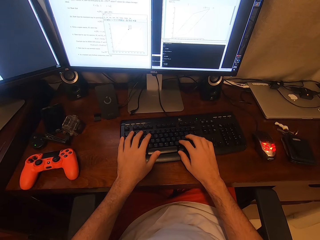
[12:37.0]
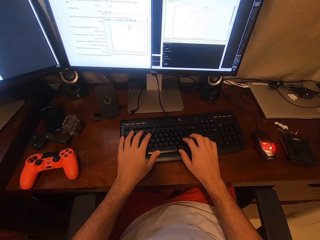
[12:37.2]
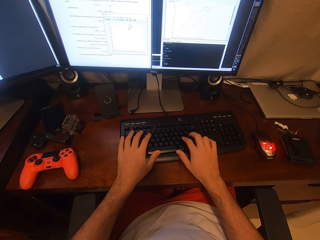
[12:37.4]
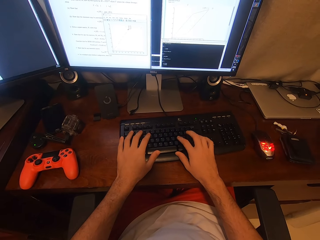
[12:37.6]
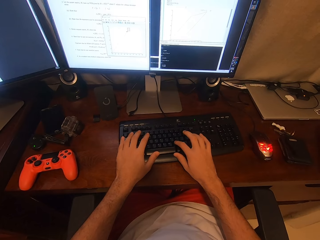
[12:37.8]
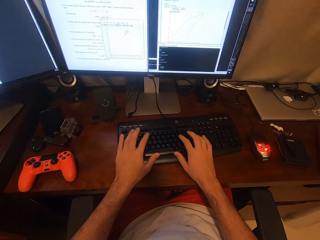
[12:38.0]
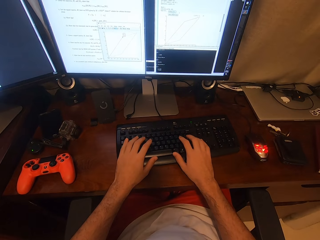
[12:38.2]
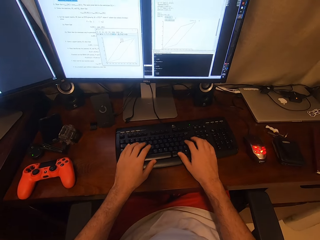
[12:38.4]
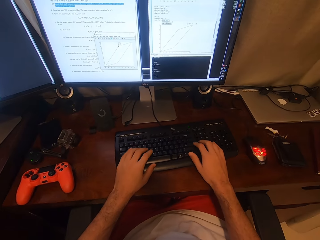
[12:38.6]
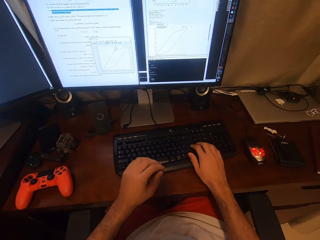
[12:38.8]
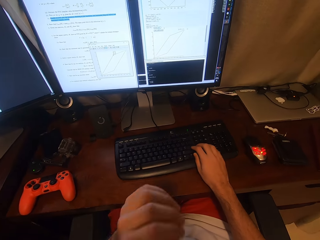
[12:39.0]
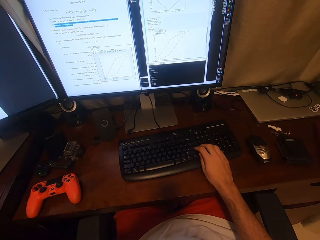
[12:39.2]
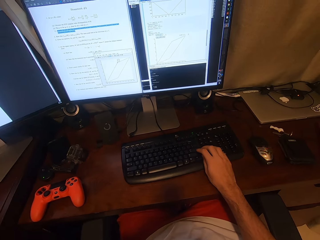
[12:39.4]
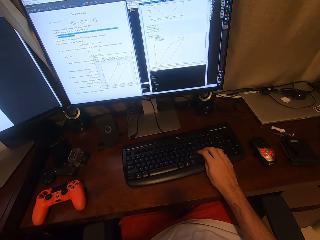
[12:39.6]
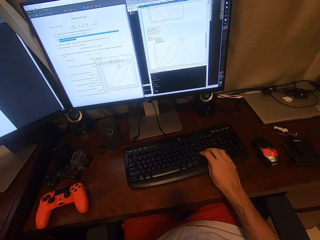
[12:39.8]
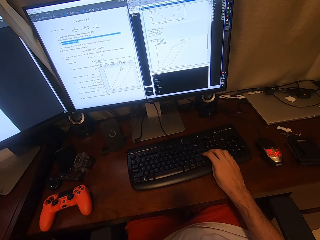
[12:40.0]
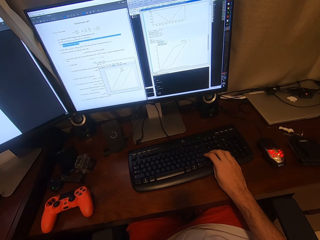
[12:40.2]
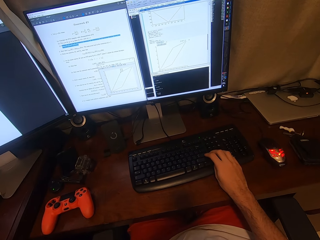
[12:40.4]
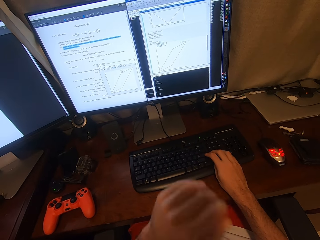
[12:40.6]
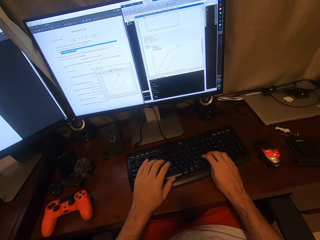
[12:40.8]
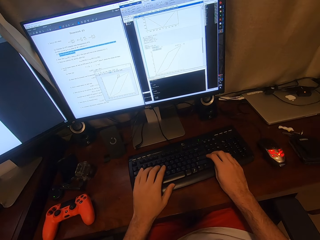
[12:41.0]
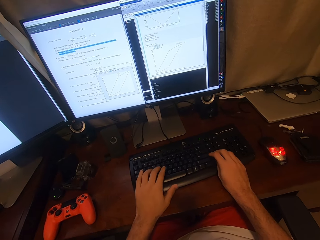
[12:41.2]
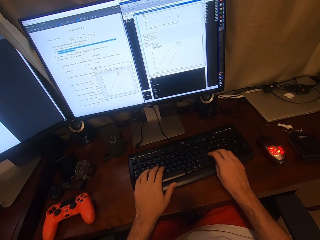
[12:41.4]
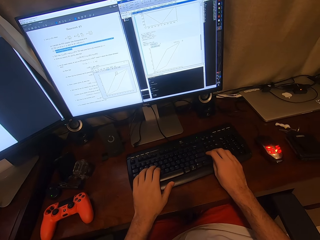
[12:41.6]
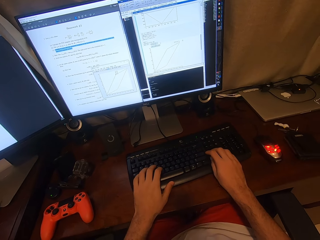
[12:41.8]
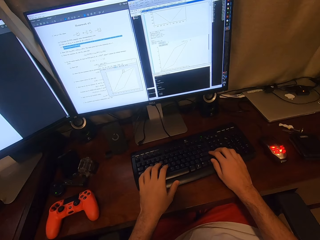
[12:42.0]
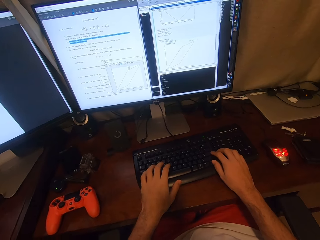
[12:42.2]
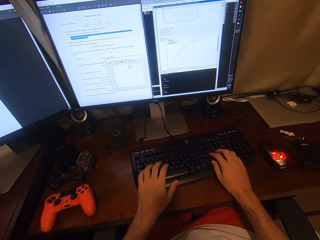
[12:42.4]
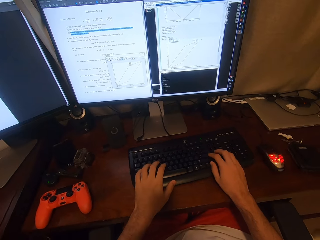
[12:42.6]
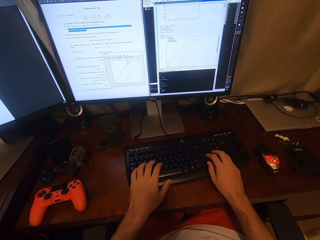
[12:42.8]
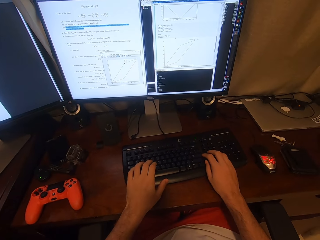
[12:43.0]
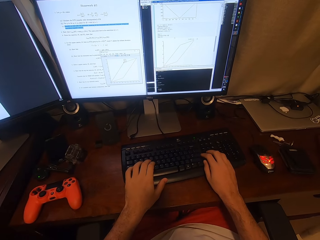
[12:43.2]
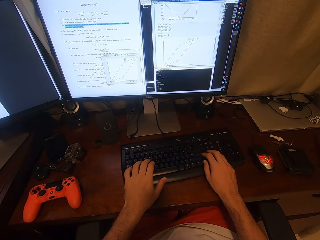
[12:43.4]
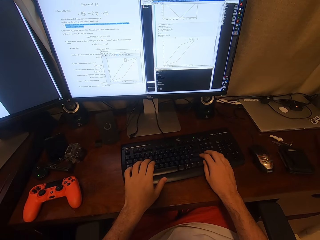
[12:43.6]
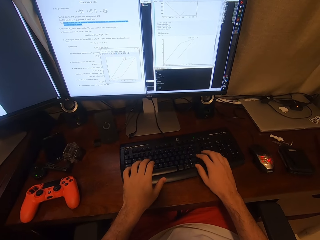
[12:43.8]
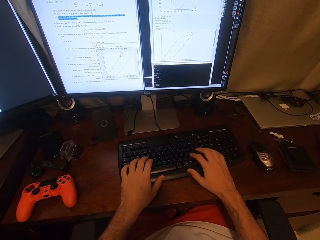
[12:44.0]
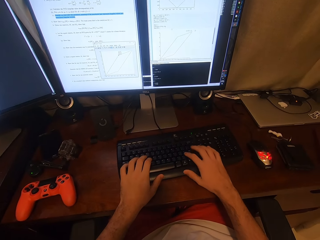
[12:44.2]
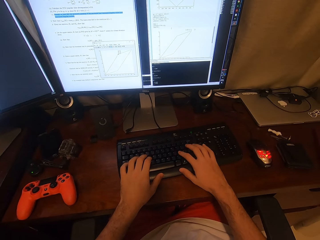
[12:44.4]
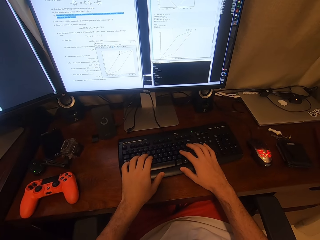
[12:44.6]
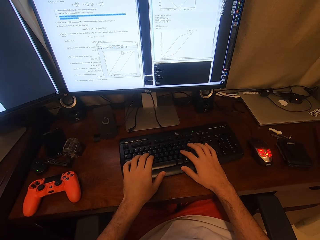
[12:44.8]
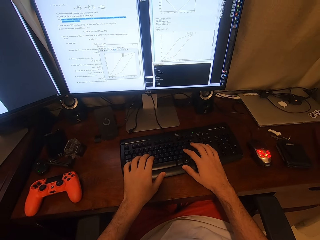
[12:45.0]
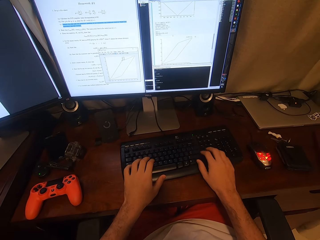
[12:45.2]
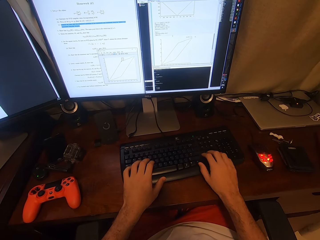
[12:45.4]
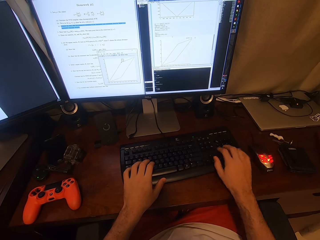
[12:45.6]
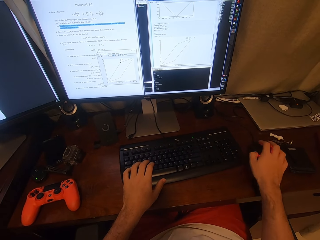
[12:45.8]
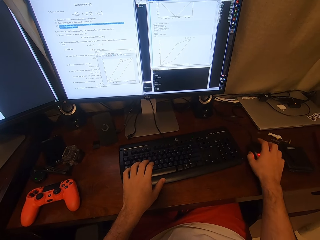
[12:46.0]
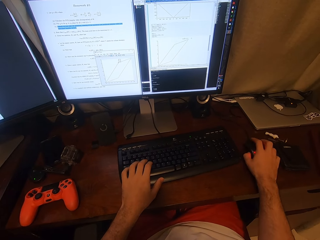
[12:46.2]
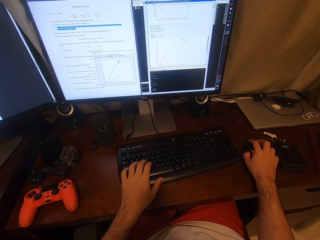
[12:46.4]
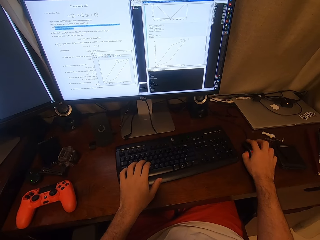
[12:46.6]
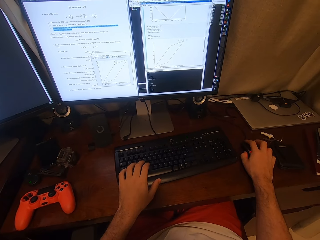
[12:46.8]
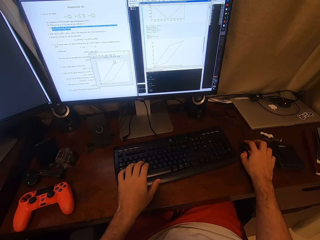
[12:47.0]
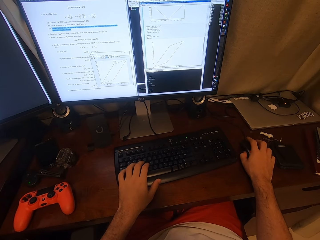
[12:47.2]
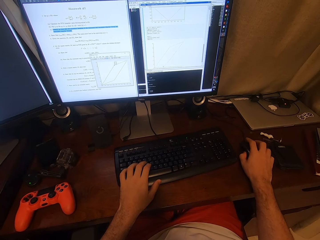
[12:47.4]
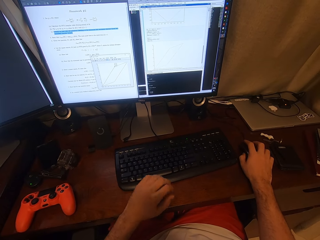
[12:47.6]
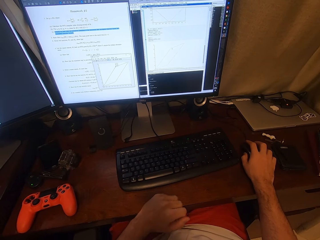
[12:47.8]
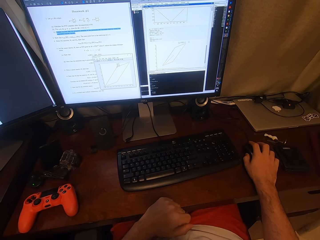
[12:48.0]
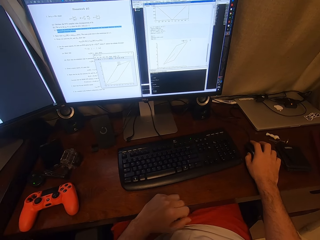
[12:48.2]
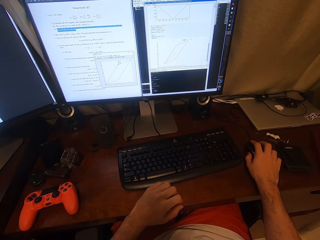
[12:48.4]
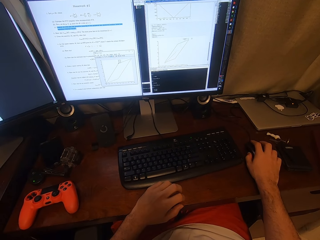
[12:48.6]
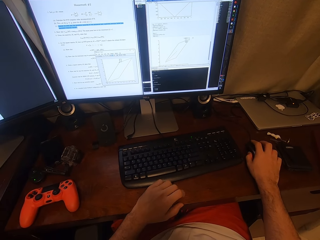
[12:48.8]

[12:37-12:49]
The camera wearer looks at the monitor. He lifts his hand from the keyboard. He inputs data. He types on the keyboard. He holds the mouse.

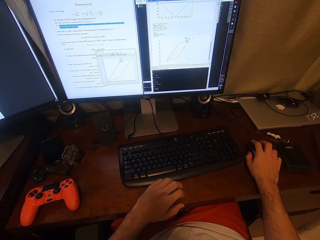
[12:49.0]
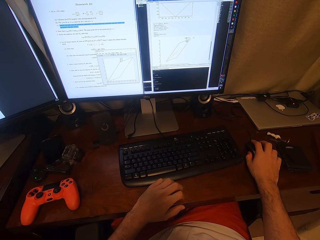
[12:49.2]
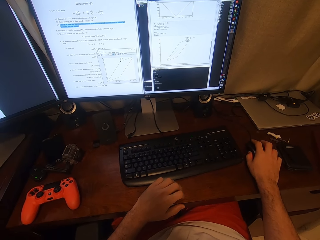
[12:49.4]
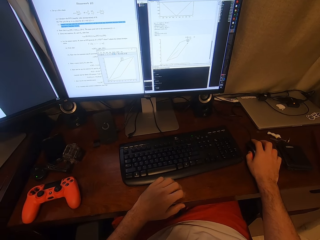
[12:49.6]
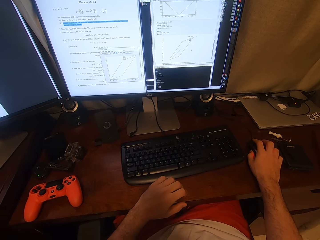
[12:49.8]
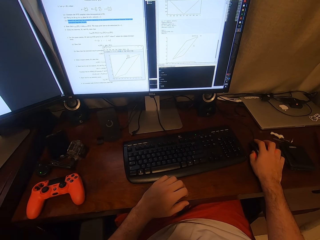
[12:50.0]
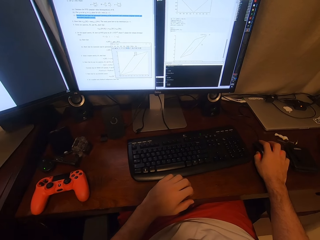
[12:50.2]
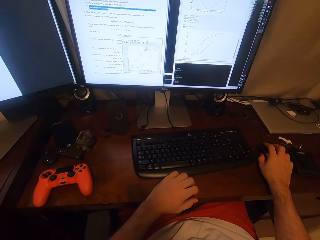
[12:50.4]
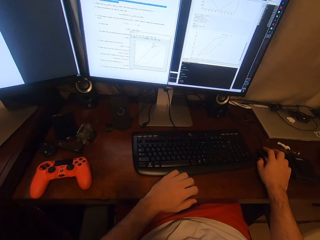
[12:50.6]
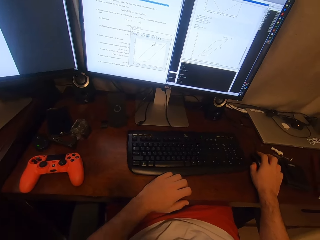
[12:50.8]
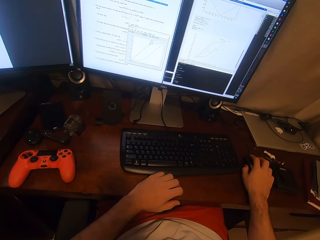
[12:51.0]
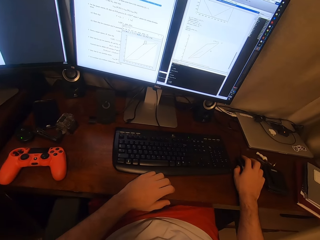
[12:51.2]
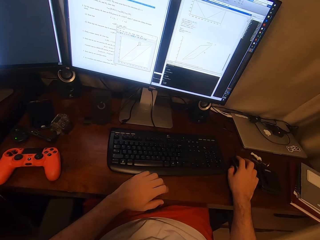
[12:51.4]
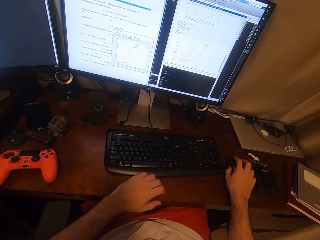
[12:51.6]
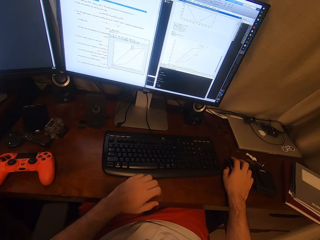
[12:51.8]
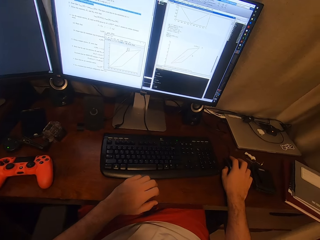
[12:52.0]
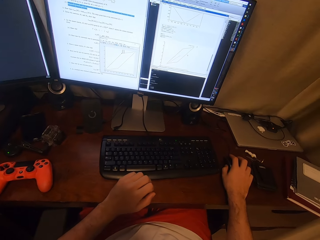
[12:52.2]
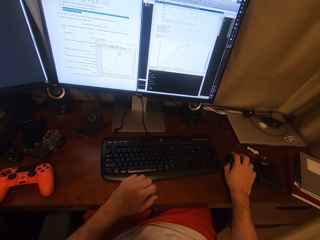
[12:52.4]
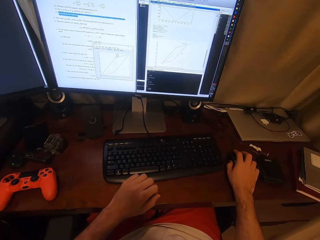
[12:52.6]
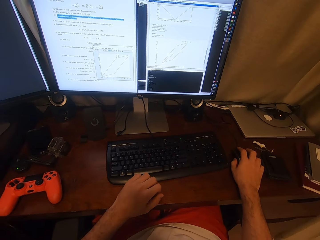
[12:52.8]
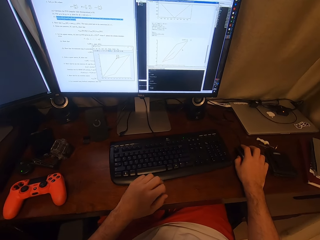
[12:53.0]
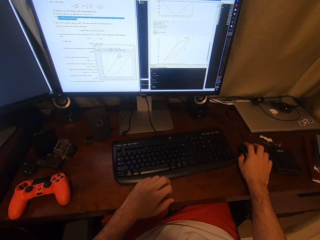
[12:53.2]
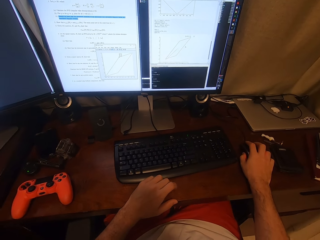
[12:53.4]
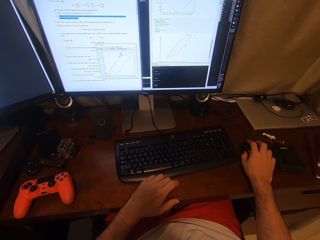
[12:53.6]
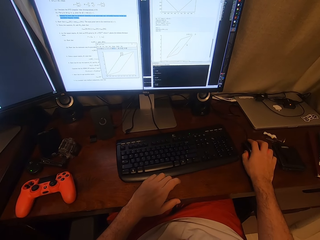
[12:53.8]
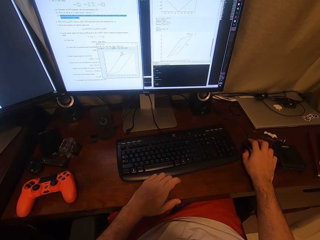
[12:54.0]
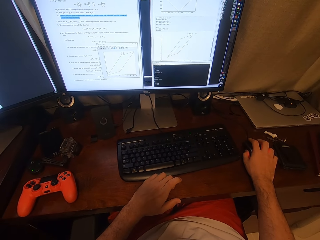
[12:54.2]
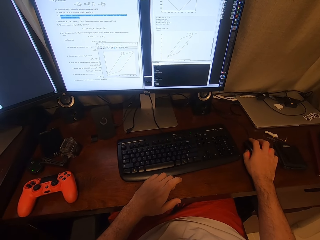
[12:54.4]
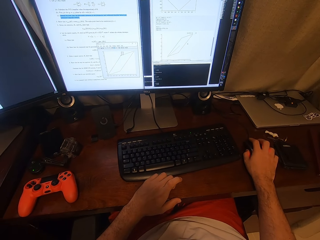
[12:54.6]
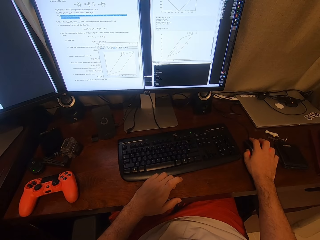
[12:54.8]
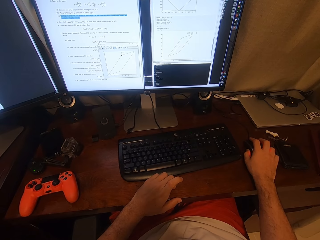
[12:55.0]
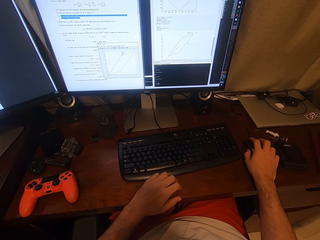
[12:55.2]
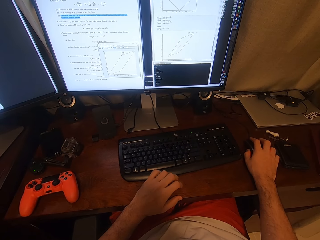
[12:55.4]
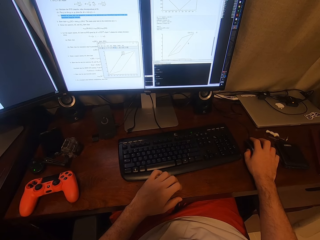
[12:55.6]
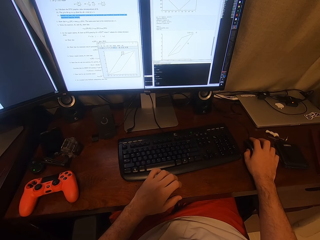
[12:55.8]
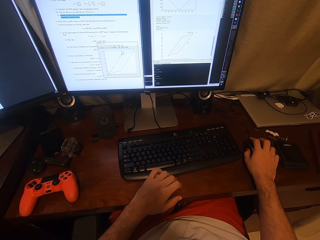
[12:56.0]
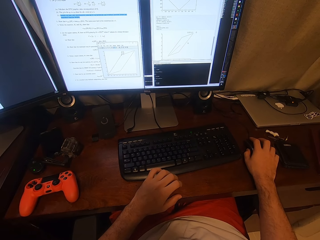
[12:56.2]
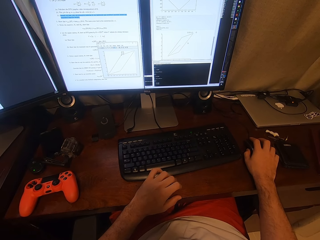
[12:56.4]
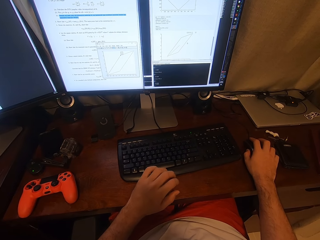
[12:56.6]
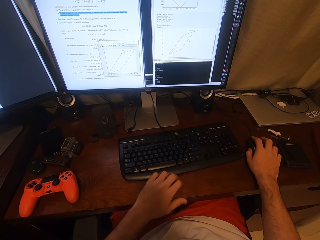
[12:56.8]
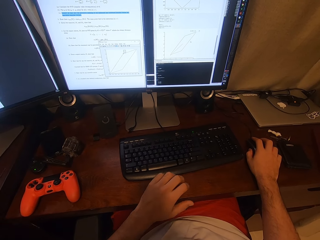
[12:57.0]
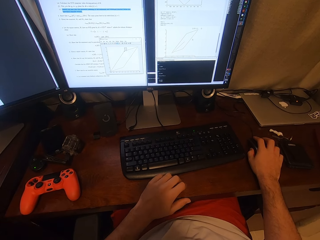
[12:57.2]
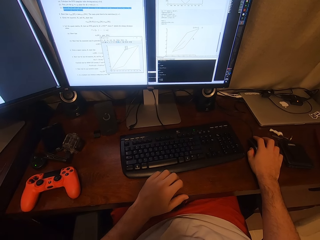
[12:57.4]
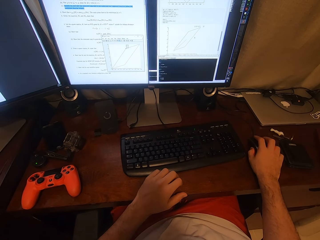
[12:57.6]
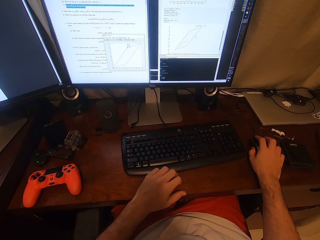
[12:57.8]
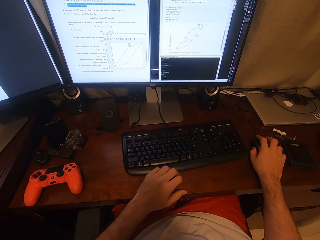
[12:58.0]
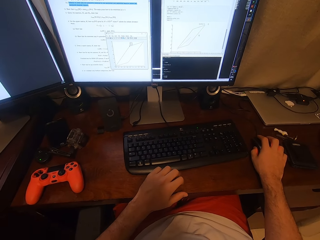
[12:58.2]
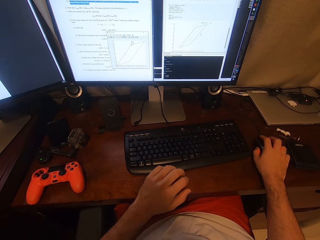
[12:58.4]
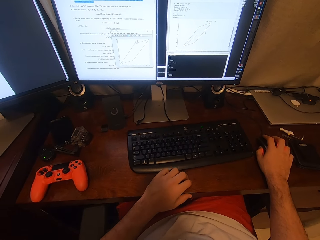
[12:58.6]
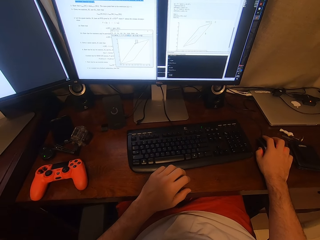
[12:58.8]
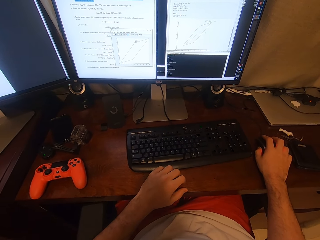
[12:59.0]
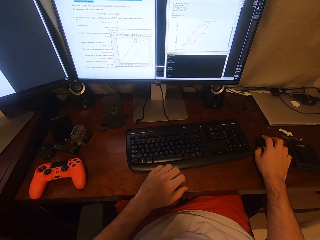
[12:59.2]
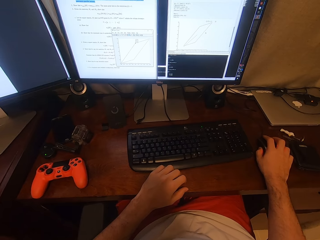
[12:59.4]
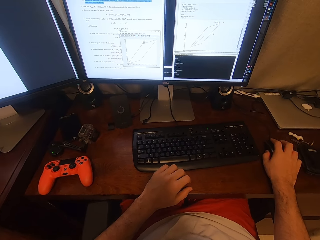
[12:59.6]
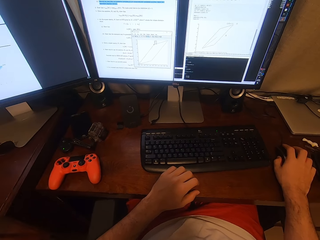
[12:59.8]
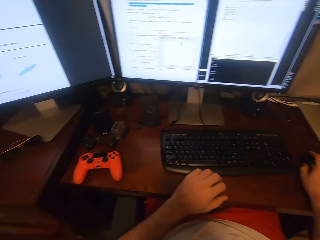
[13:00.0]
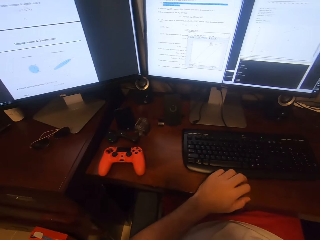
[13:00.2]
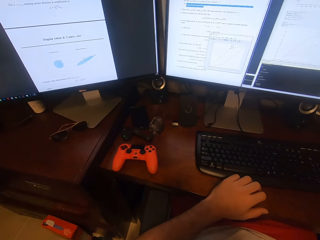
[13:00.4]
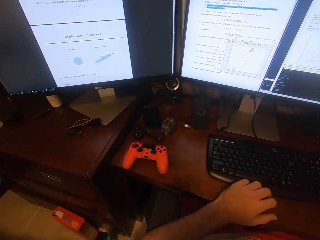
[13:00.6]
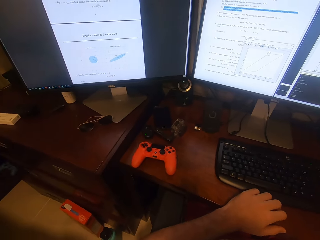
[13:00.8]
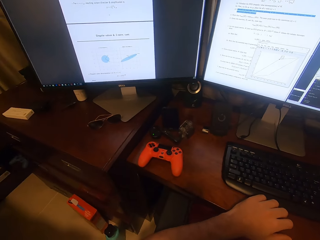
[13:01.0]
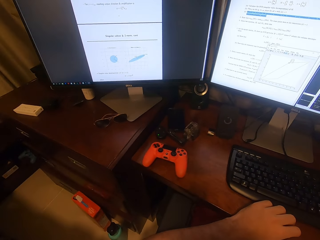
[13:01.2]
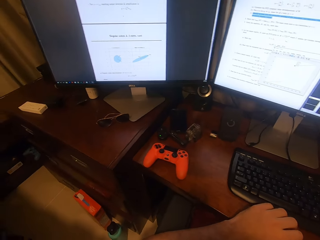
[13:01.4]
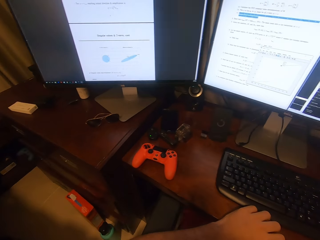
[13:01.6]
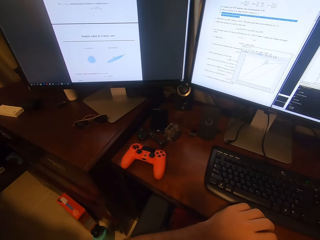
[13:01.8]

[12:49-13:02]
The camera wearer taps his left fingers on the table. He stares at the screens. He looks at the monitor. He does so again.
